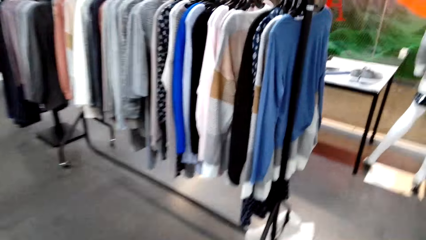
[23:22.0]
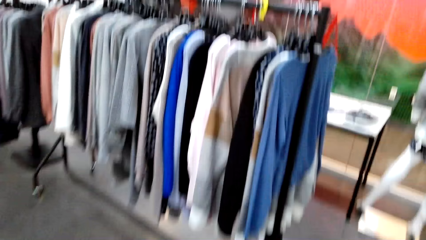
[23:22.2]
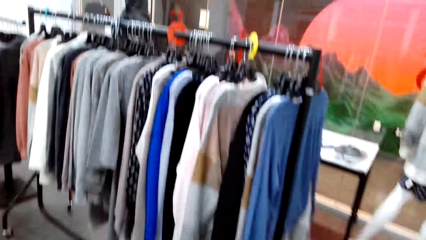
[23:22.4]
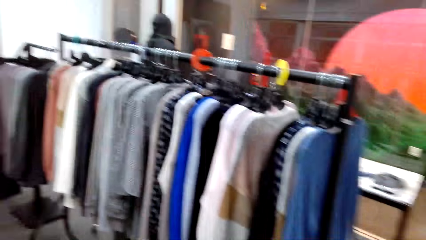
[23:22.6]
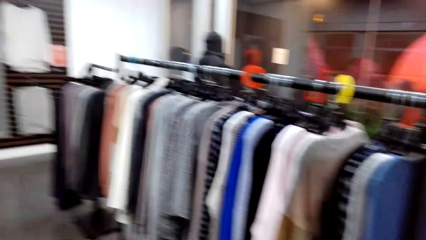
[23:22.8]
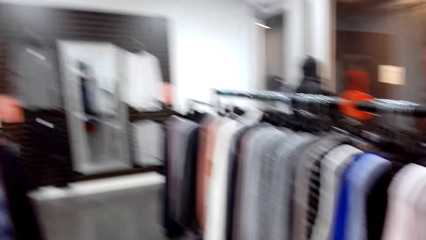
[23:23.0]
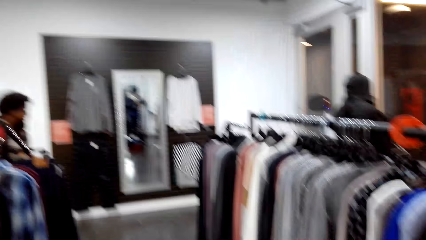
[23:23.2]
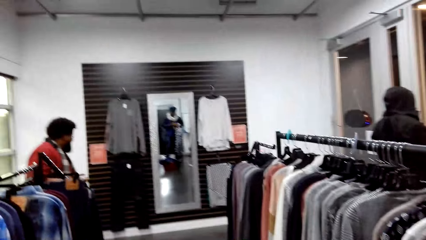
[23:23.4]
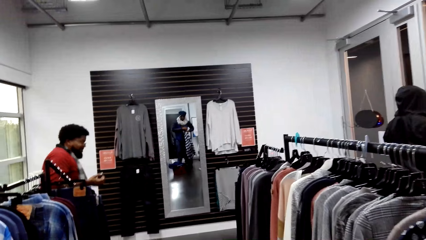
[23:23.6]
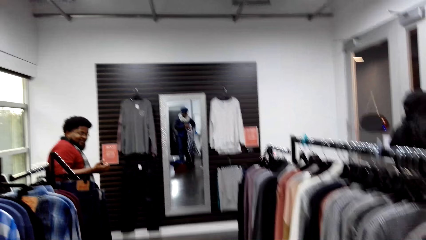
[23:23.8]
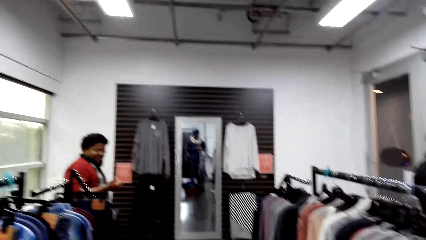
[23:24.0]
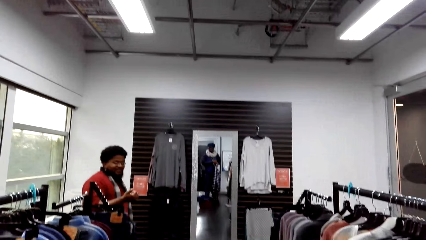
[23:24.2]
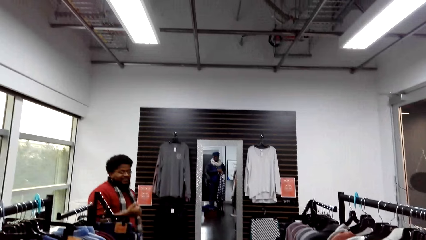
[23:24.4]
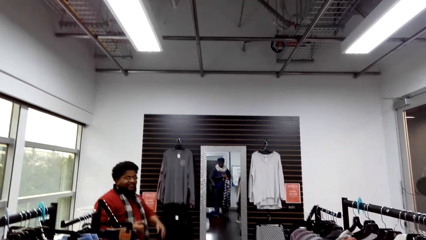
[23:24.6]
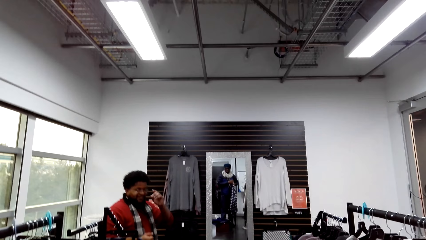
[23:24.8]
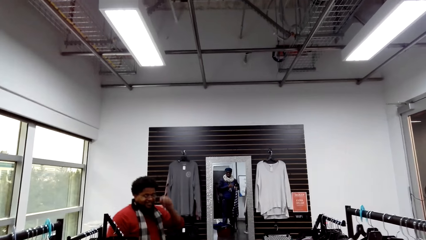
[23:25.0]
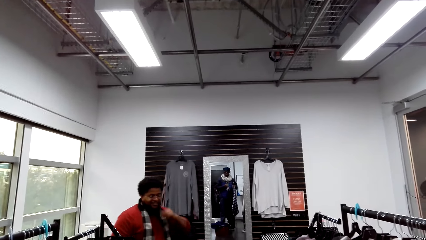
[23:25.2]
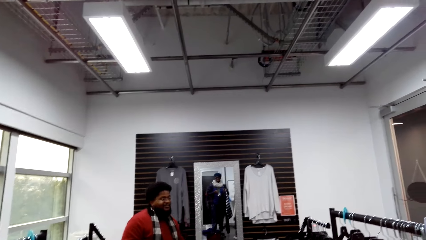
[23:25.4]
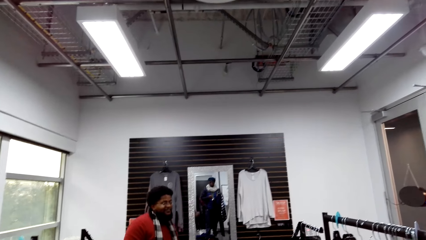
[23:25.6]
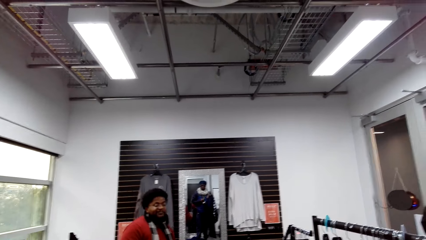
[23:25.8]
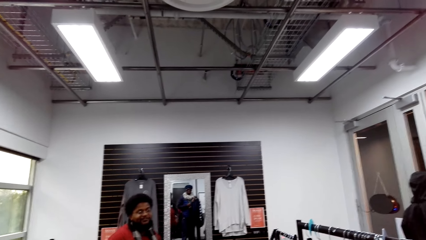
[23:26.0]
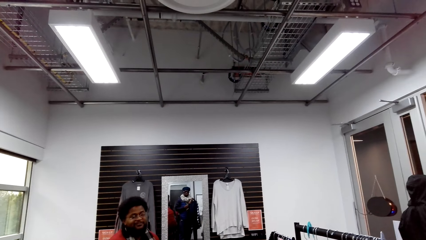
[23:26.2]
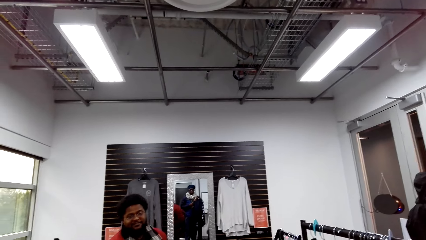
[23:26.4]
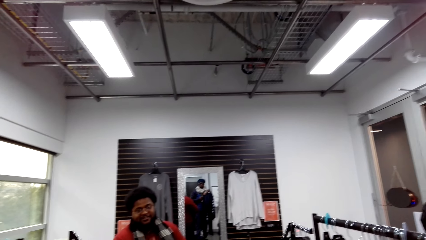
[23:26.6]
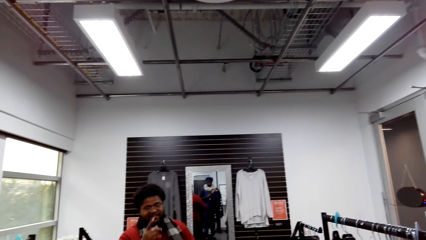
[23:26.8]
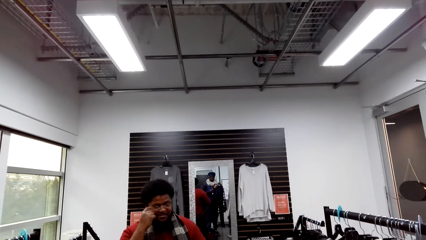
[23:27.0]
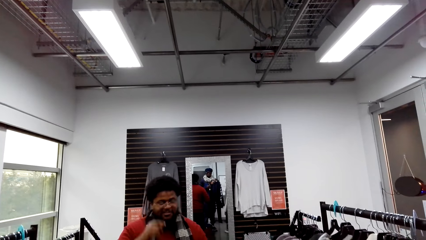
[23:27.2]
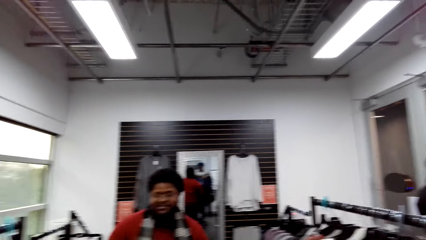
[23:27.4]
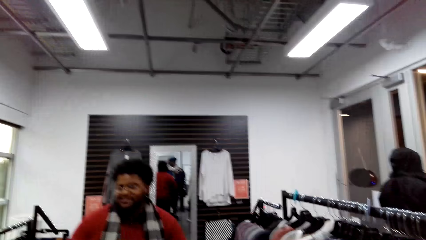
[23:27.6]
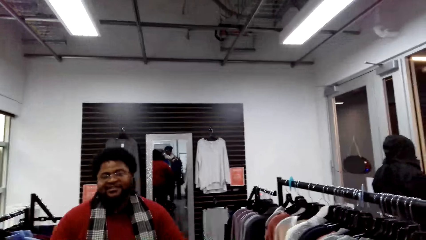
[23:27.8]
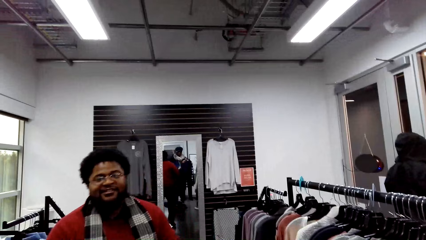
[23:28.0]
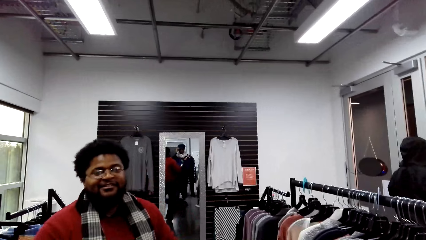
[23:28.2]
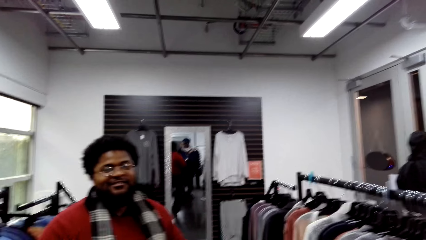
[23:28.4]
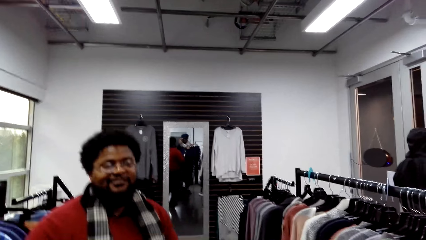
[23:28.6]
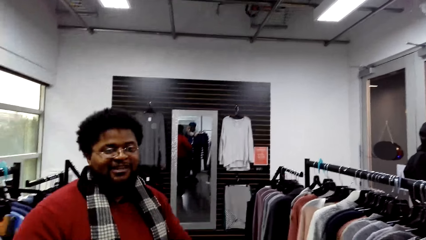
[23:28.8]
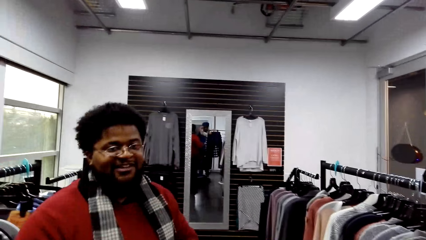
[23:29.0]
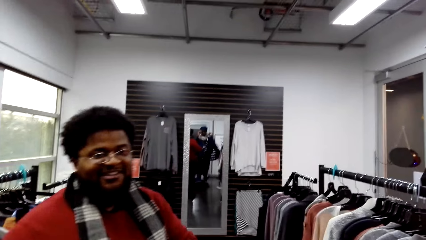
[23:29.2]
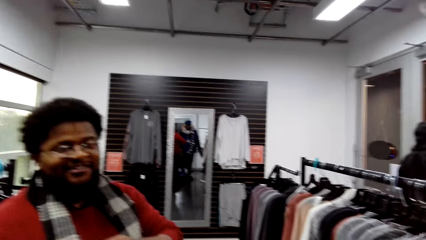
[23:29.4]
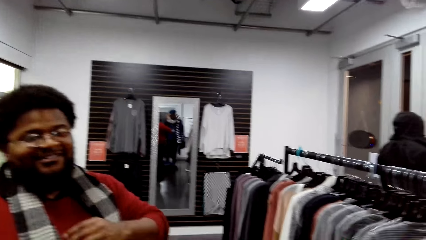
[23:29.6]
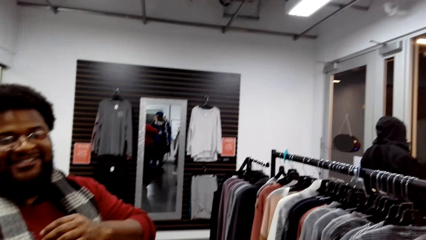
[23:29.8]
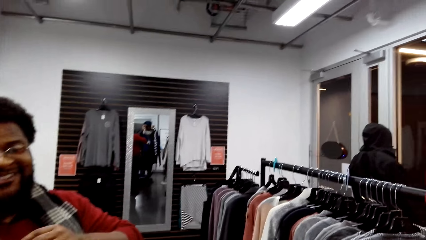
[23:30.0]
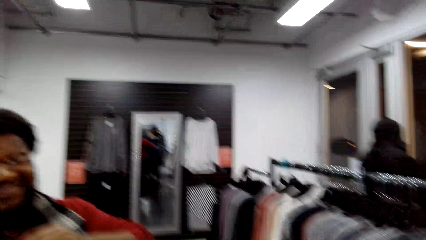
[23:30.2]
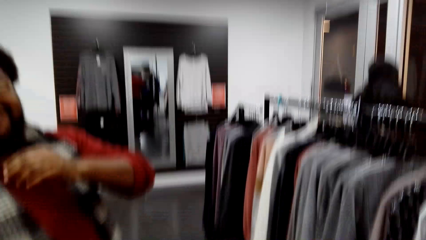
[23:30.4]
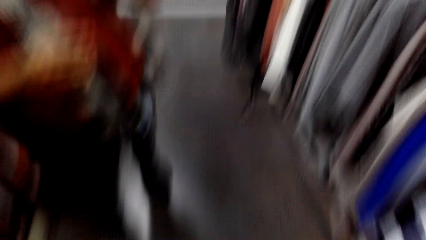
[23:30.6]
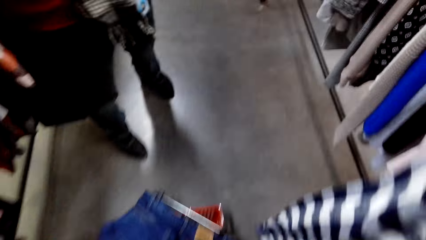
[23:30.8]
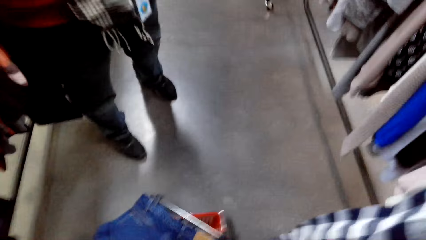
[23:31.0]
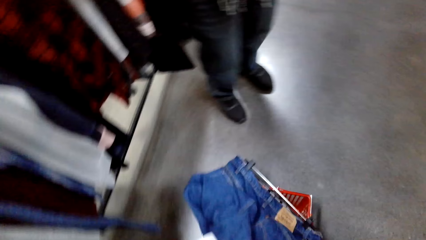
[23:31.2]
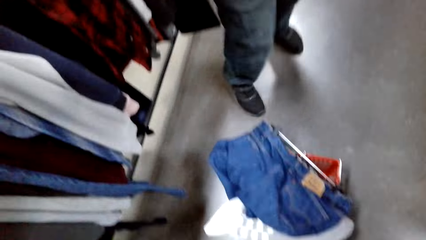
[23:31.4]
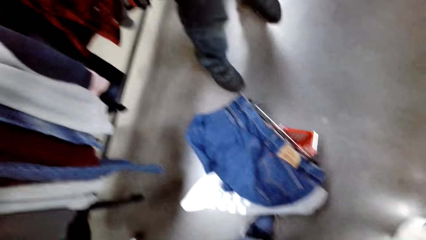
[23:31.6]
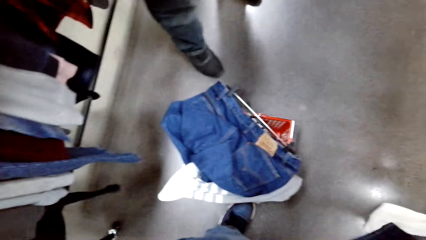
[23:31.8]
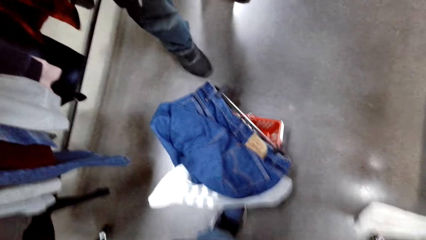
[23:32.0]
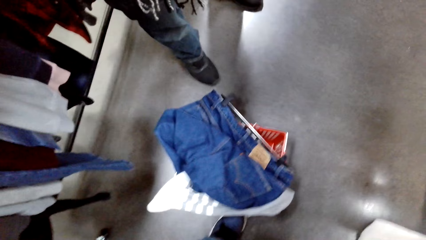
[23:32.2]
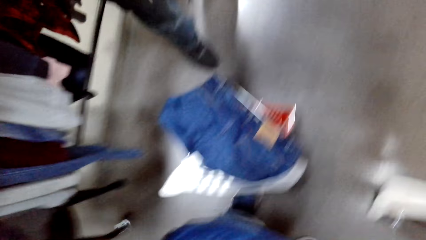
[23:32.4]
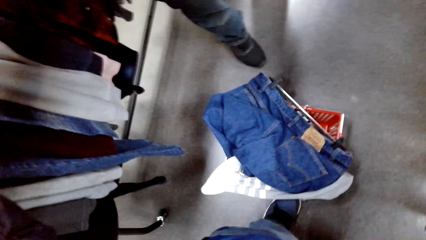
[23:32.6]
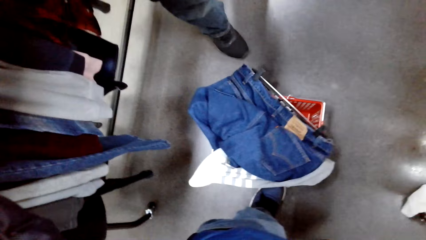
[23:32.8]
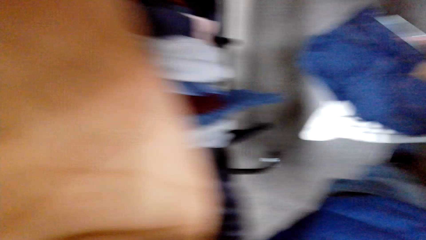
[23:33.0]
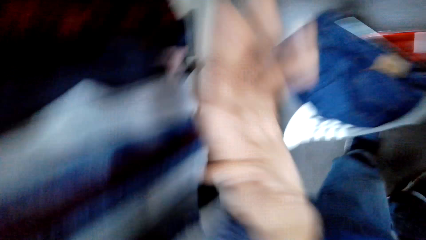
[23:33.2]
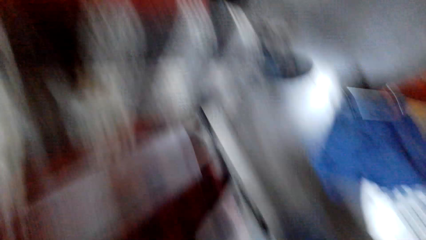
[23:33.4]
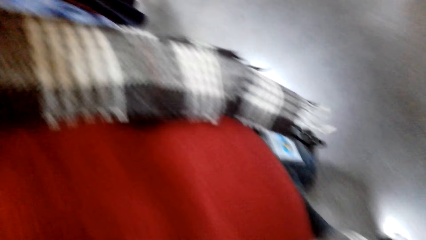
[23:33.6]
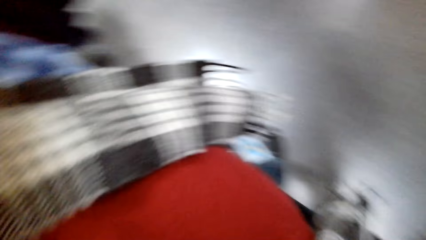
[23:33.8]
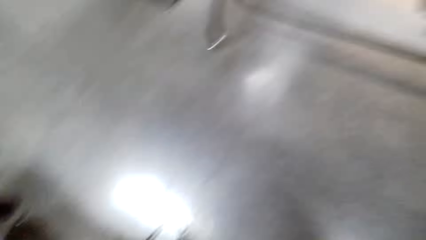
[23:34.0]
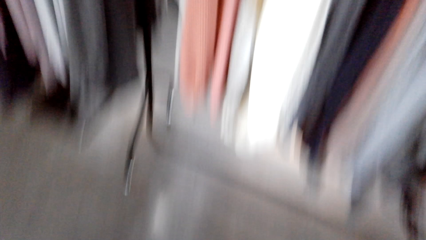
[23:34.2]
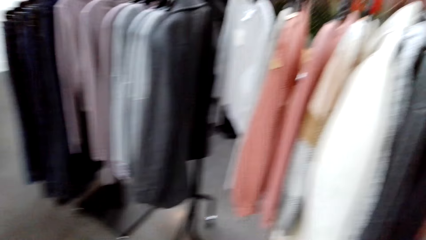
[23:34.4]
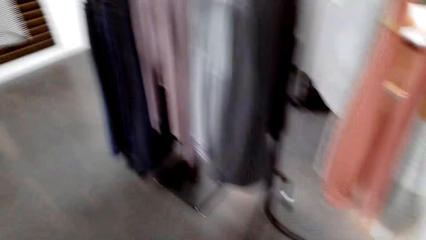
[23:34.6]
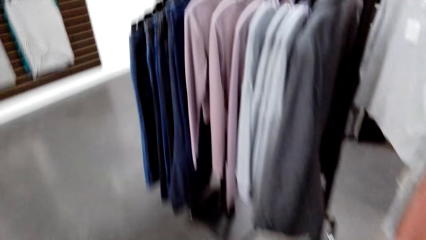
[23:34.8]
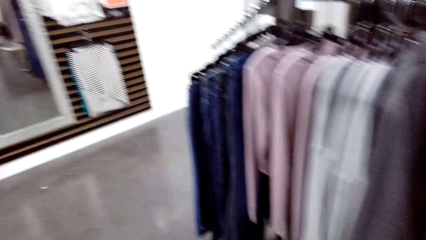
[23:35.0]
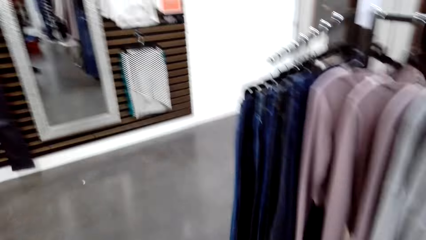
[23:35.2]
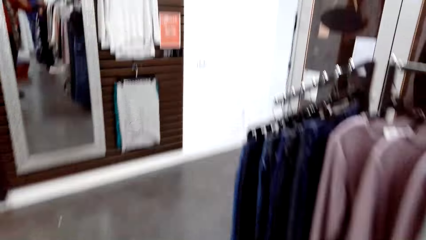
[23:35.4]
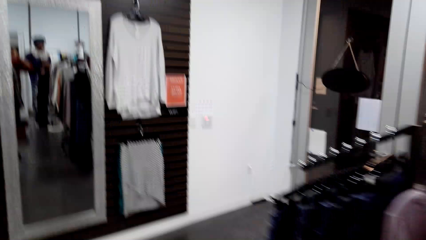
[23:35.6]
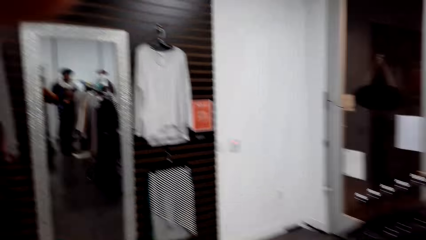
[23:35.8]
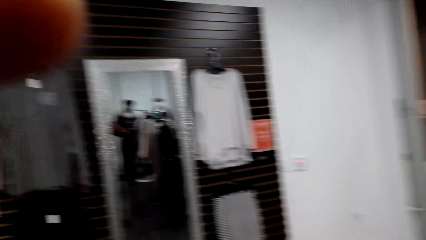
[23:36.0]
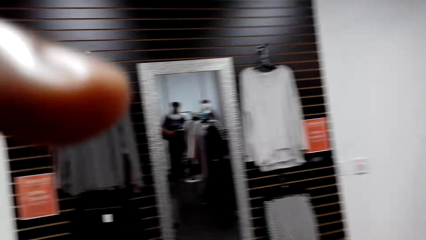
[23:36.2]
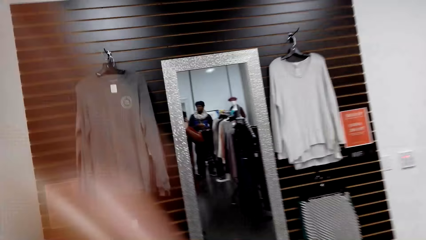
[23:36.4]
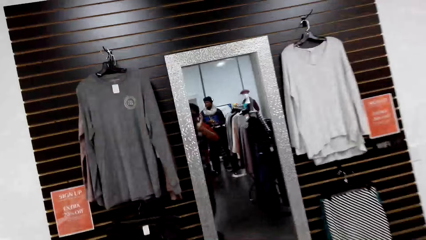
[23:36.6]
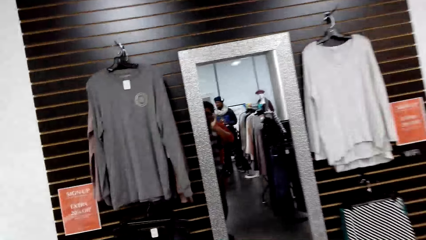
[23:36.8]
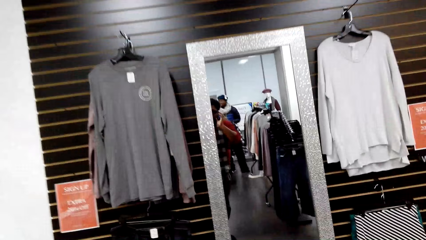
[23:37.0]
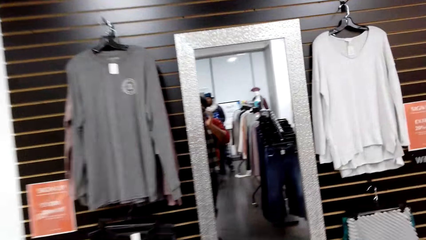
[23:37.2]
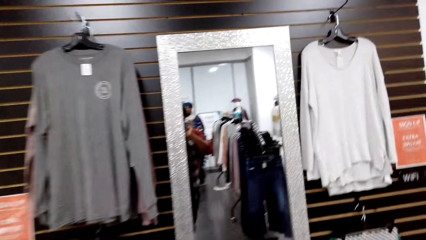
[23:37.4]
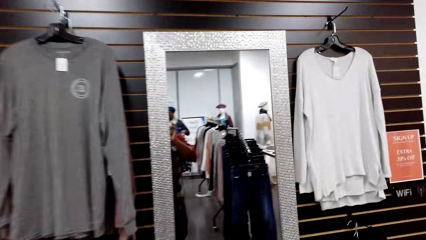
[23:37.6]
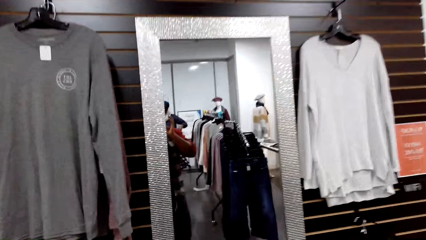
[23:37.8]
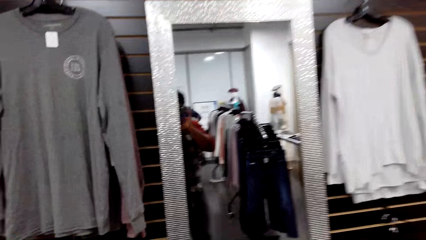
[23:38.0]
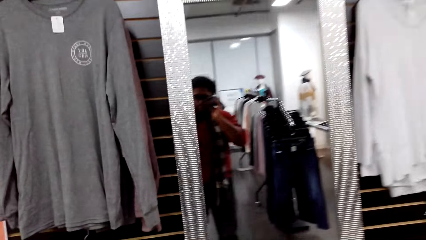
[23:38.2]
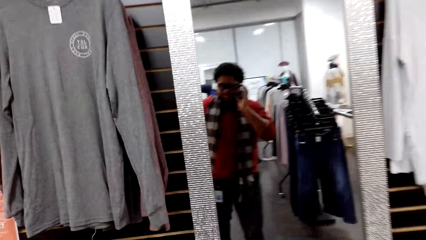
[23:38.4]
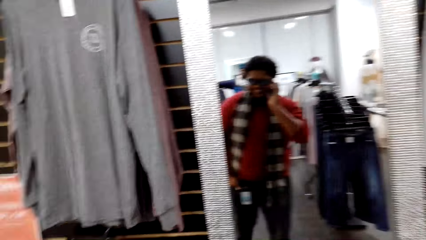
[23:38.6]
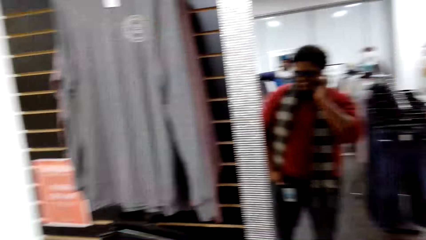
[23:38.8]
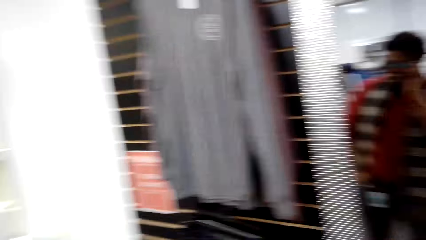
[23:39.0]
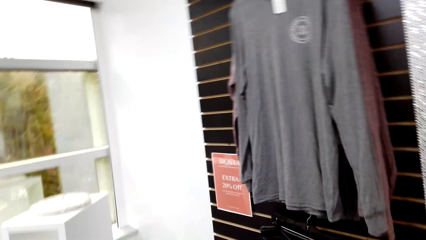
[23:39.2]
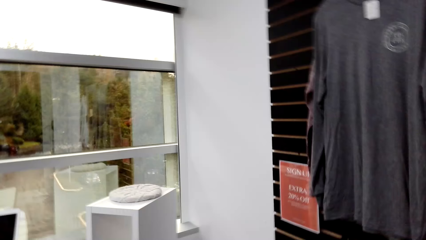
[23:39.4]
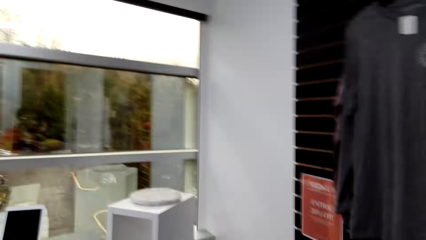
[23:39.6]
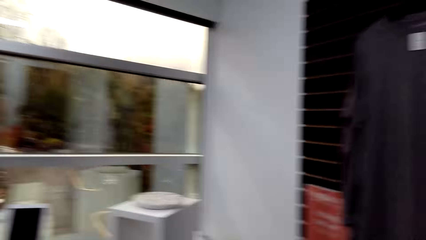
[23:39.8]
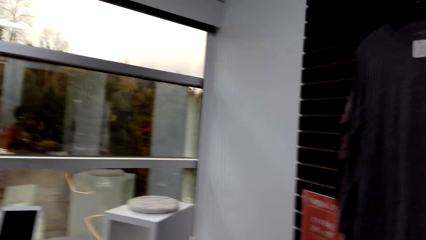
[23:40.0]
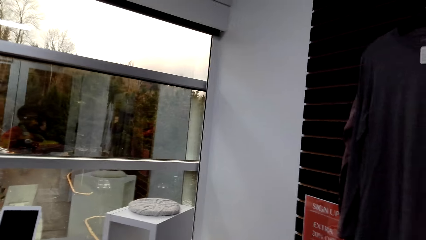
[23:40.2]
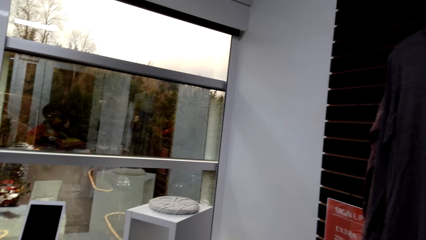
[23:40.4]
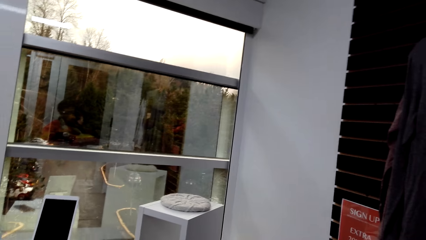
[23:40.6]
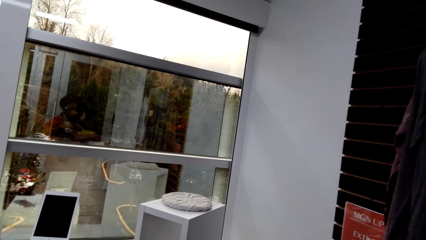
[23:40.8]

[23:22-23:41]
The camera wearer walks around. A man walks in the boutique. The camera wearer looks around. They walk around.
